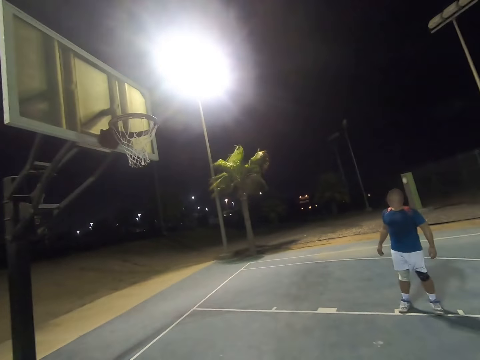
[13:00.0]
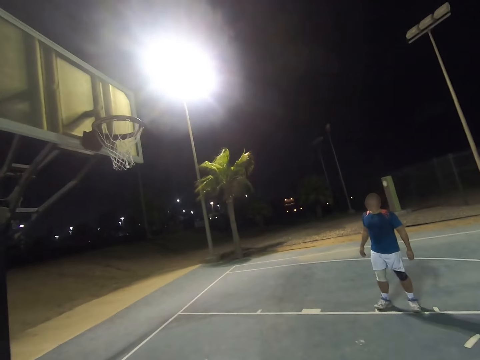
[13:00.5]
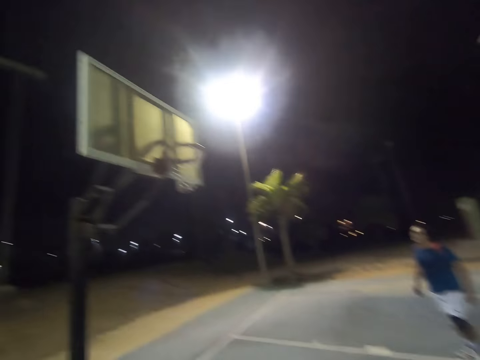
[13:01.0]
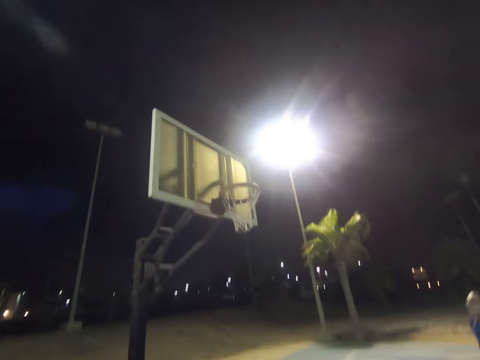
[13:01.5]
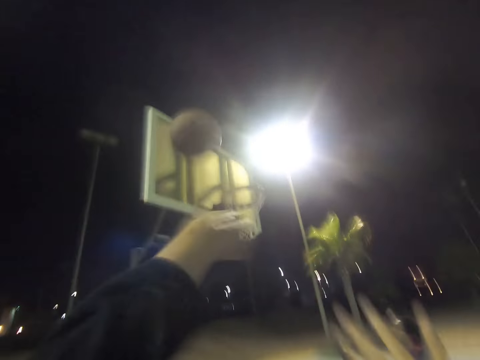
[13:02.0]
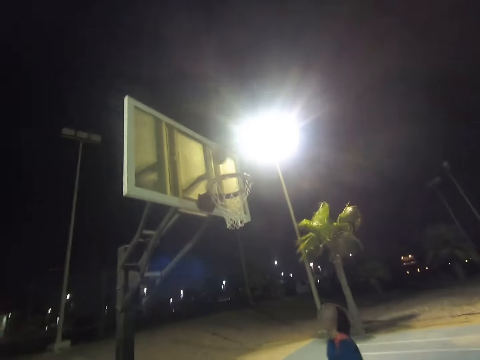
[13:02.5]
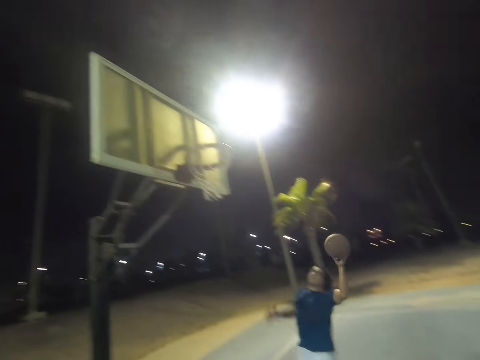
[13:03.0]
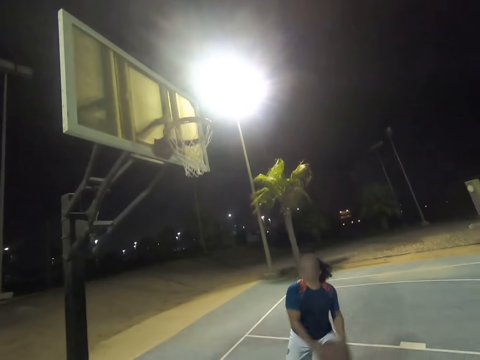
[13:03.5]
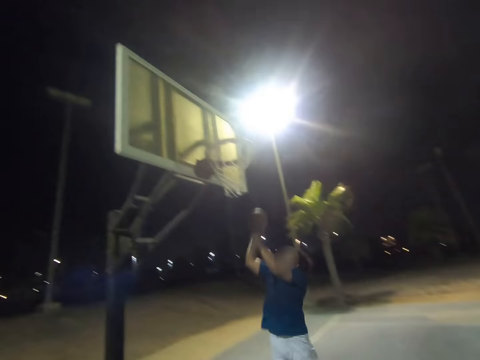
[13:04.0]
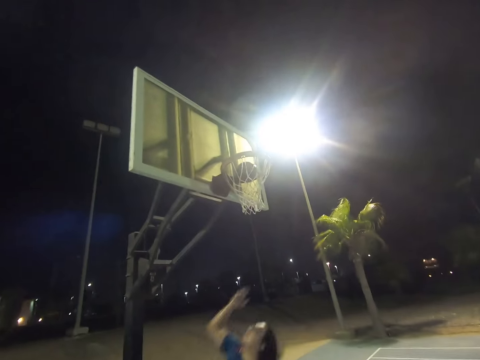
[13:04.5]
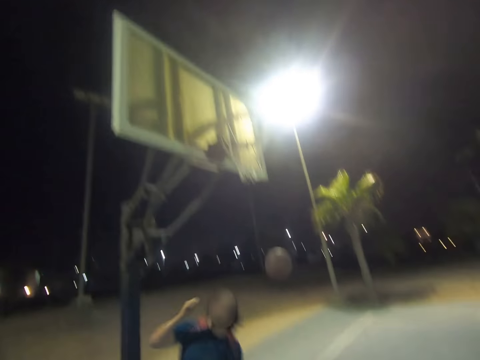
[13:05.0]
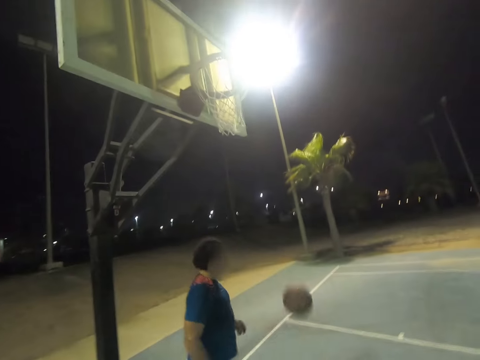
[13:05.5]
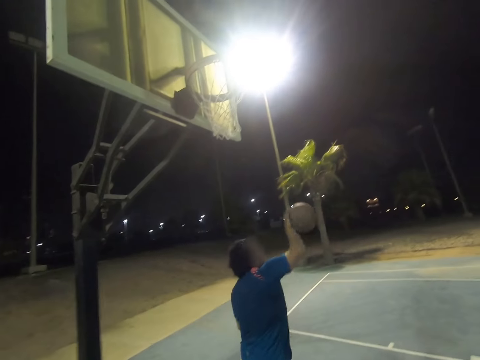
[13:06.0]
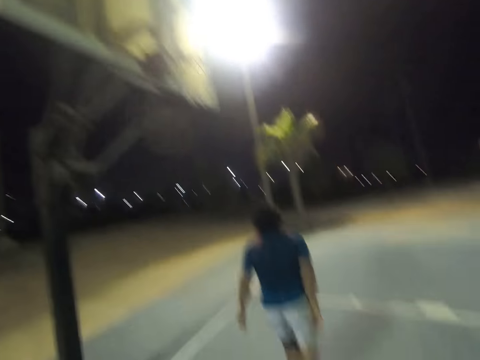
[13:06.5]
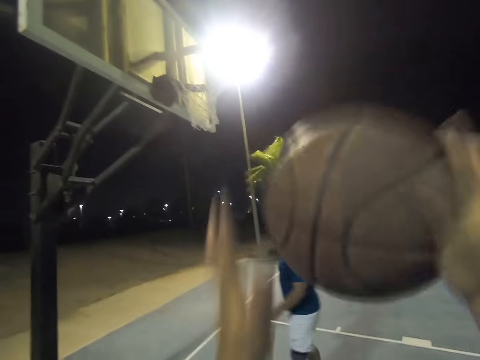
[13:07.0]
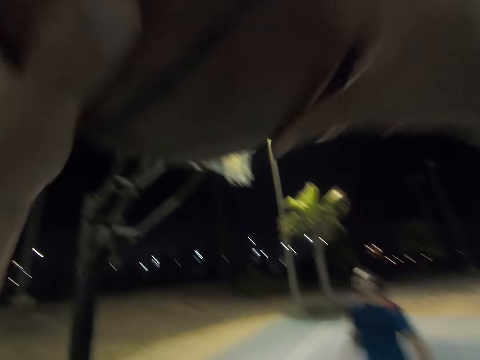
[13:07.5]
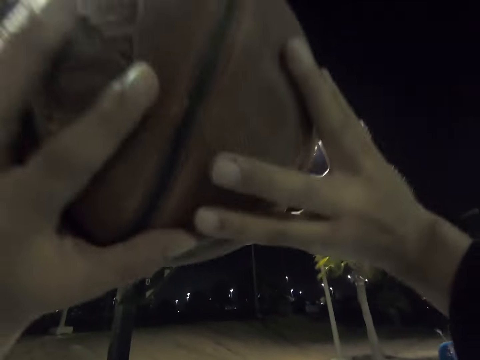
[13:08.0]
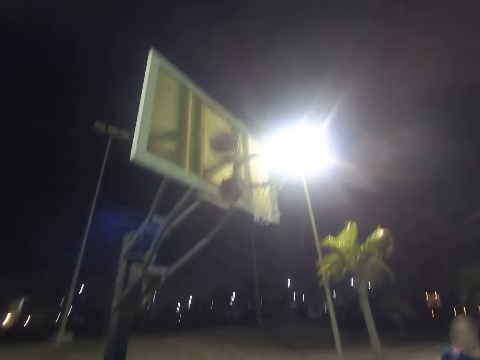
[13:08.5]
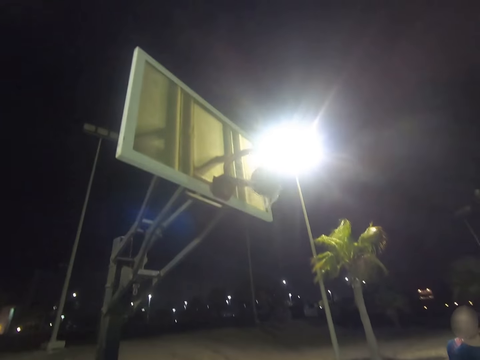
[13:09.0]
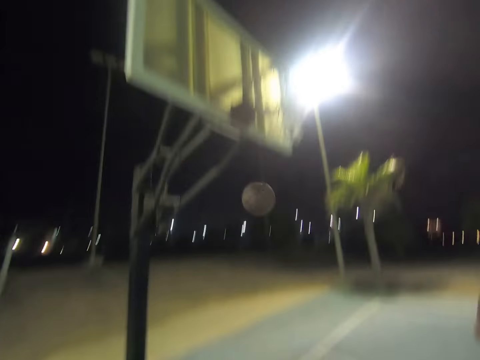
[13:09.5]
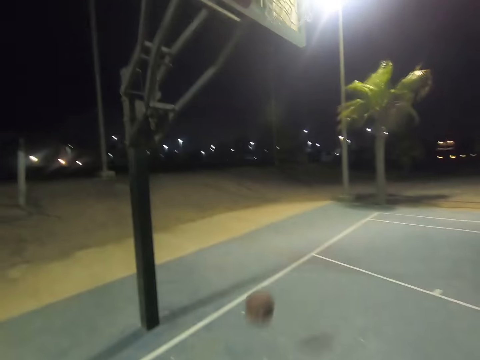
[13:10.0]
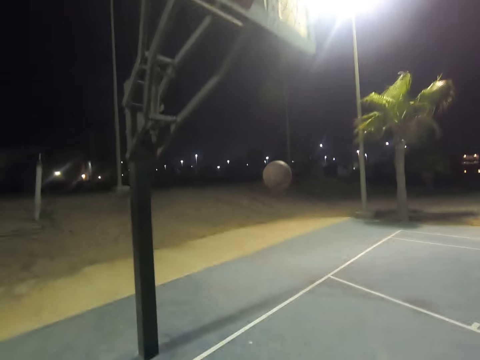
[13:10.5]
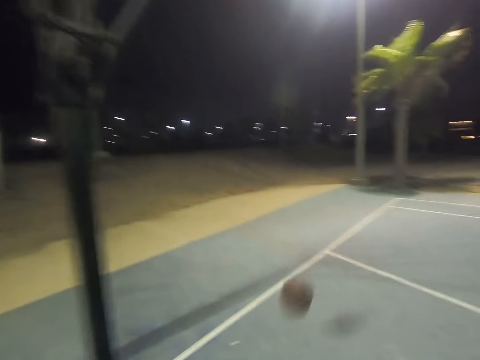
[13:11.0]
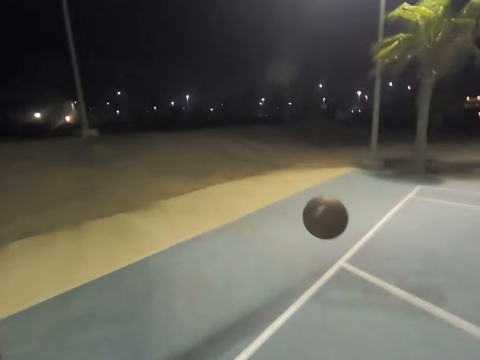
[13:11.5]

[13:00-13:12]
The camera wearer shoots the ball to the hoop. A person catches the ball, shoots the ball in the hoop, and passes the ball to the camera wearer. The camera wearer shoots the ball into the hoop.

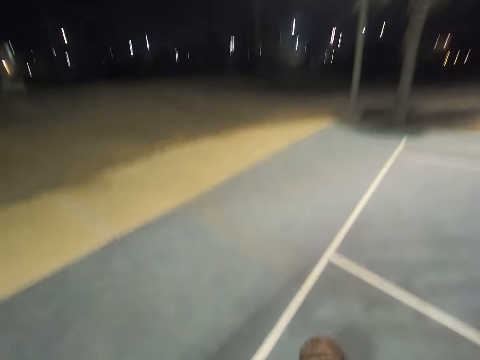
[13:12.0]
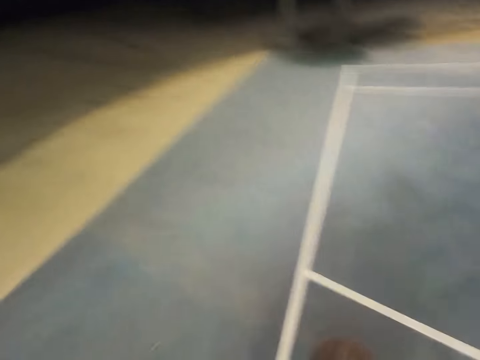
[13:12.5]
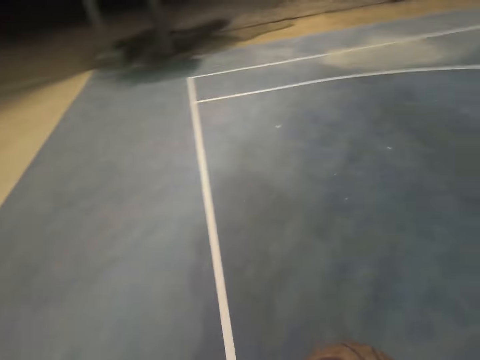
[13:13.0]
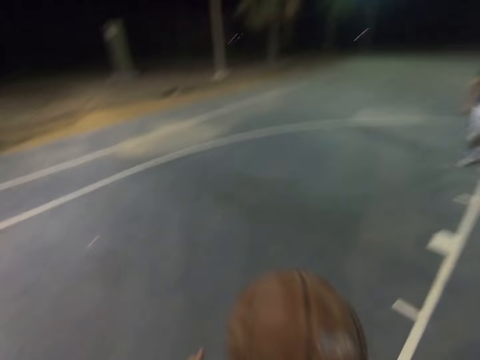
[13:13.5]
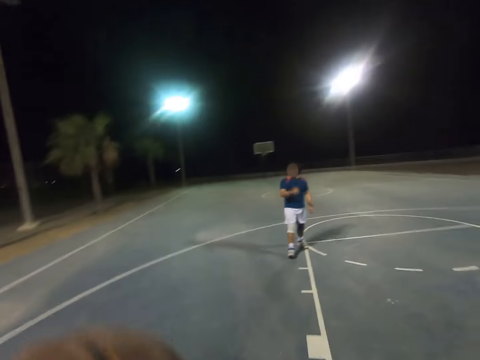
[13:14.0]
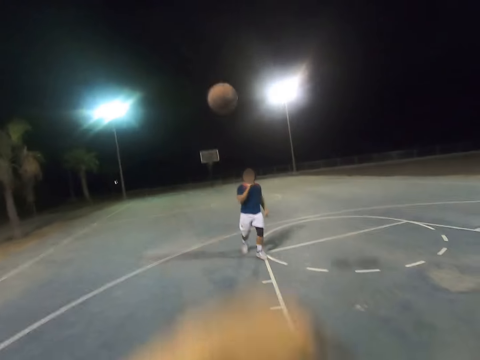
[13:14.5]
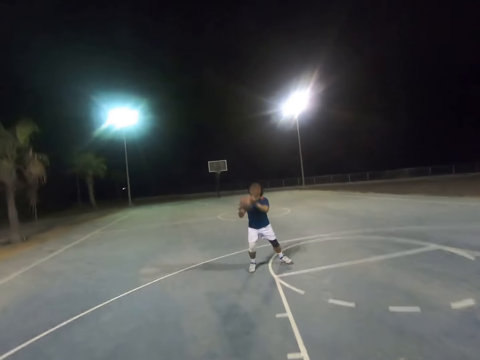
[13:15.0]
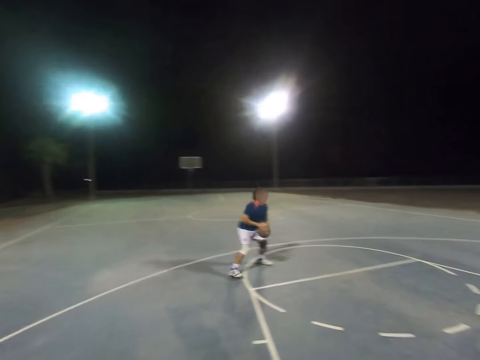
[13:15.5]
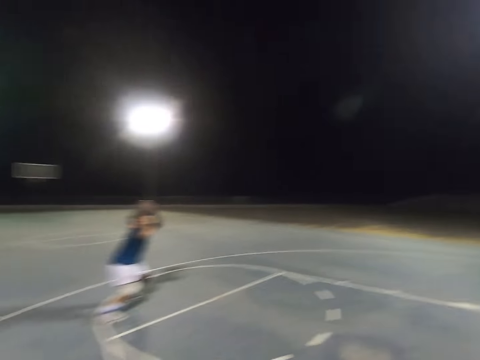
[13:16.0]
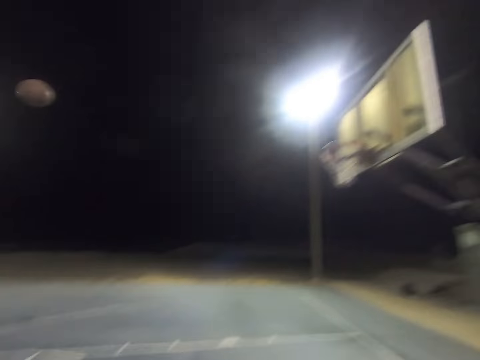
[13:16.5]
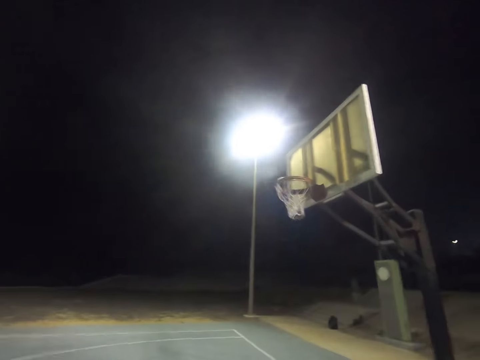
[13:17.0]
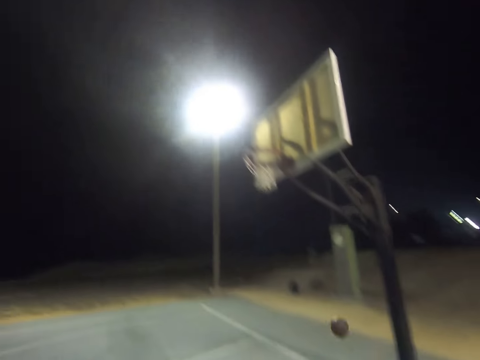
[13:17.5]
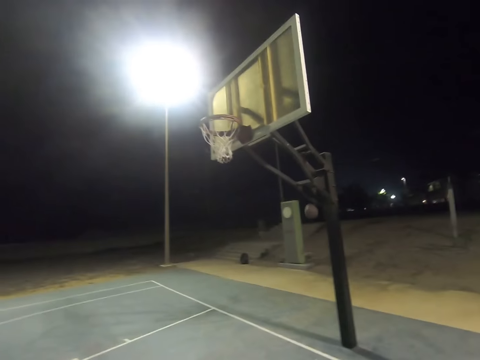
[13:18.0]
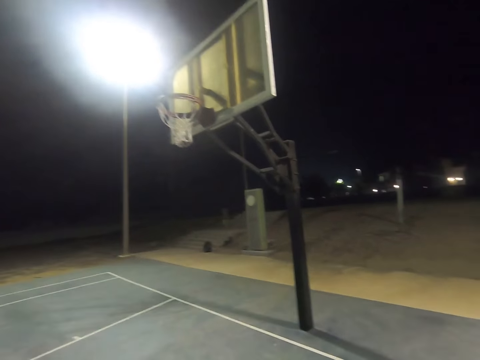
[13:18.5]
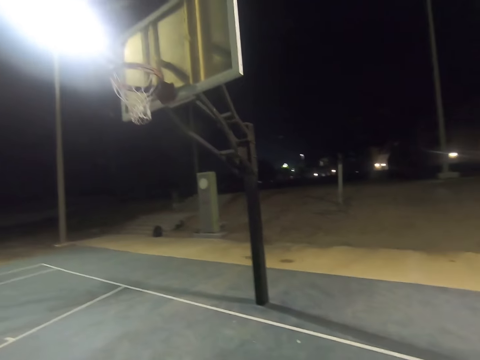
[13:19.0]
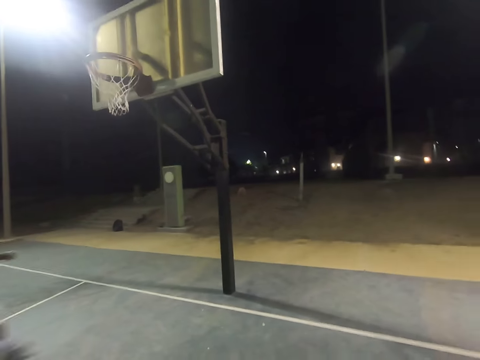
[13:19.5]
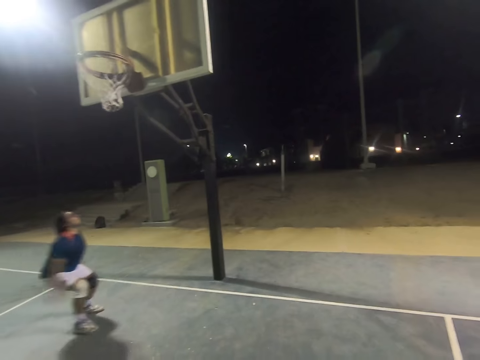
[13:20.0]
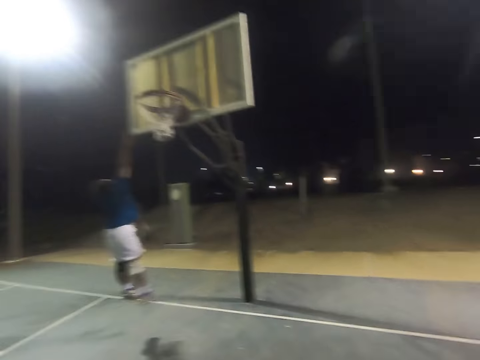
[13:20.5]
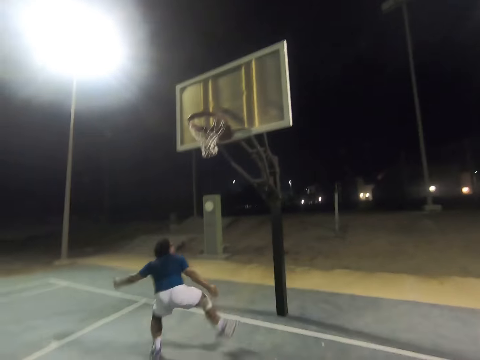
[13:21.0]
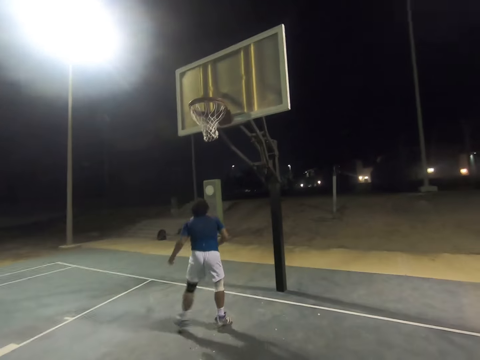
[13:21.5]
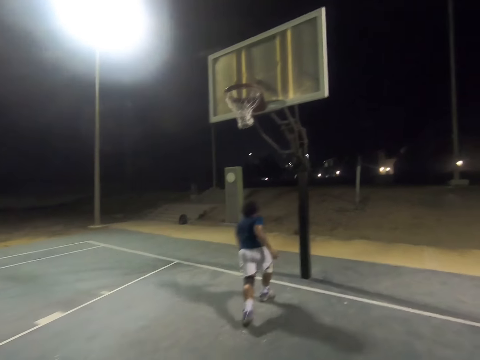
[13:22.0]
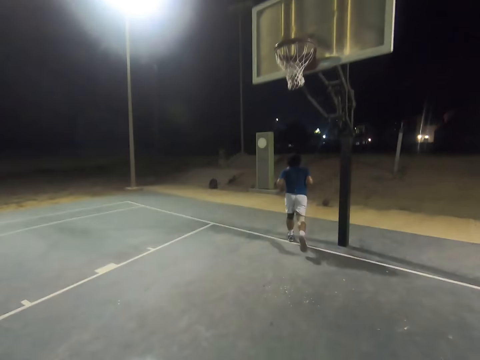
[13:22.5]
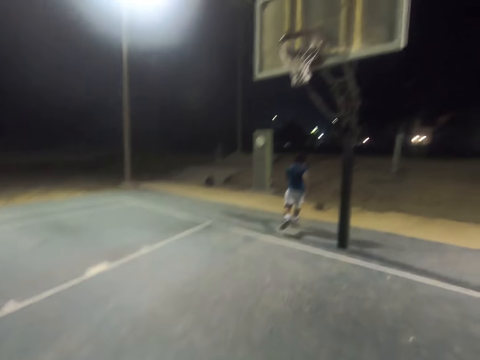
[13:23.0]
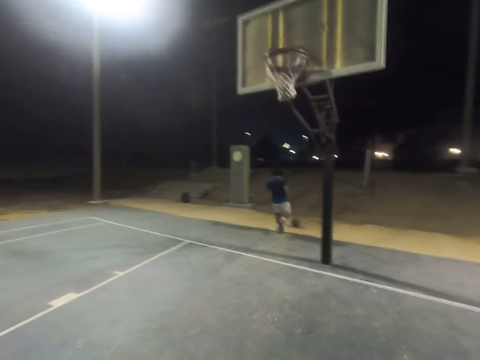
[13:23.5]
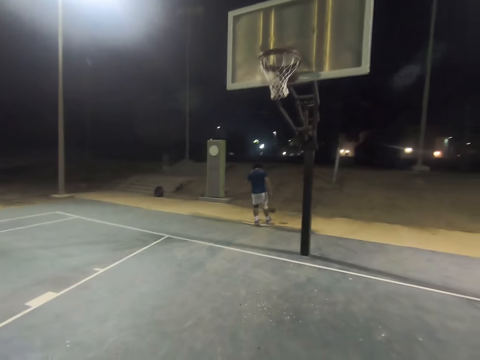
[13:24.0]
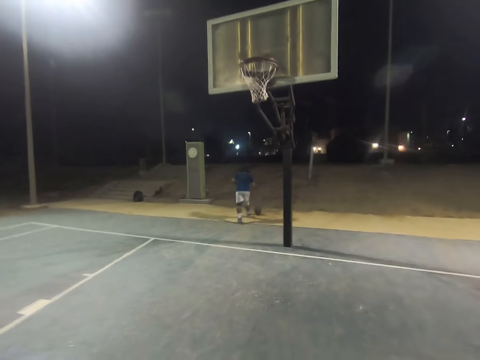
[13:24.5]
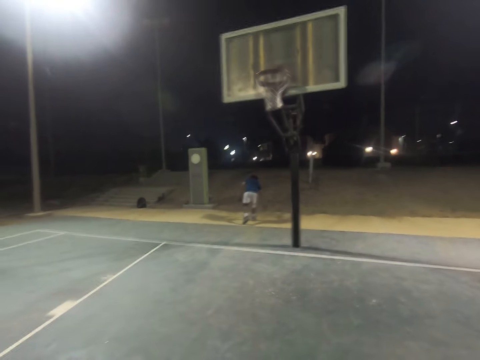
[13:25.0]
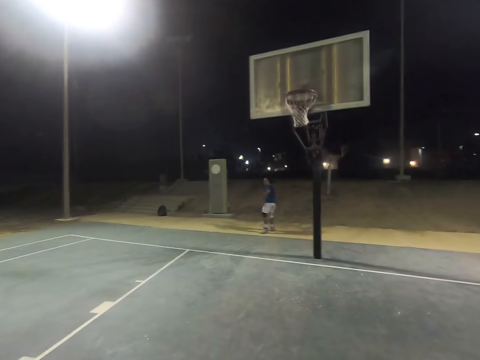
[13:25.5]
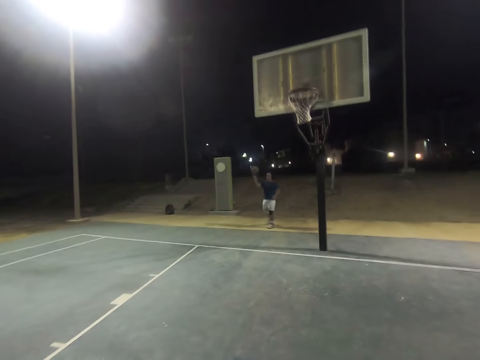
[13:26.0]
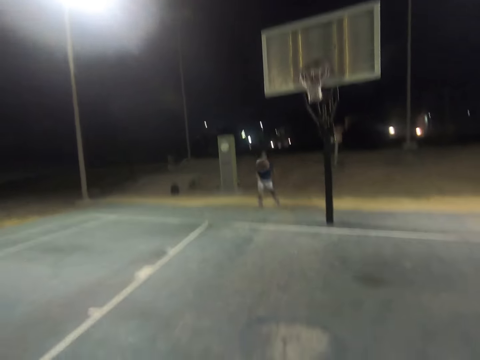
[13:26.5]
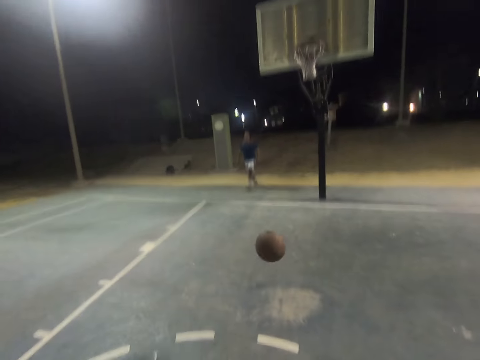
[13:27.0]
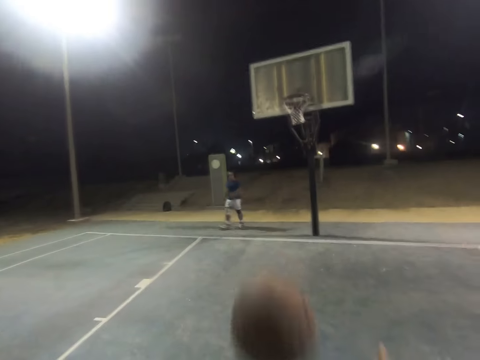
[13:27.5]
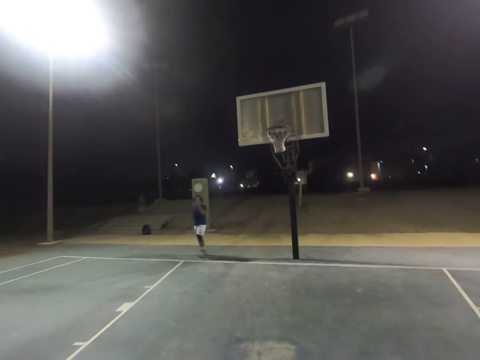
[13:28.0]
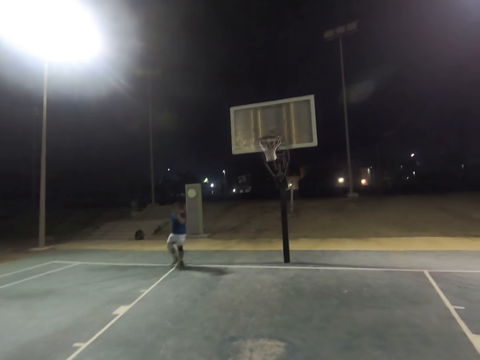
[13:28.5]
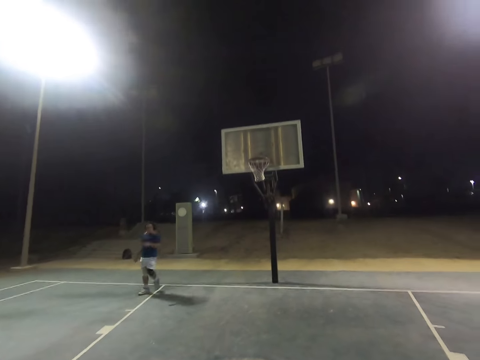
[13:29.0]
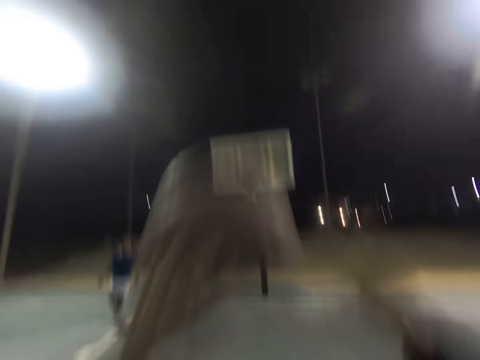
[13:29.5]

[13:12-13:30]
The camera wearer throws the ball to a person. The person catches the ball, throws the ball into the hoop, and throws the ball to the camera wearer.
